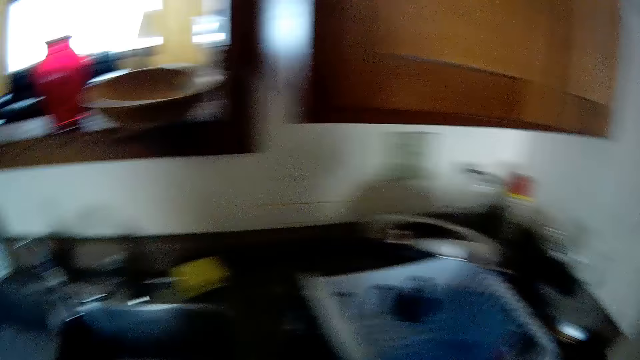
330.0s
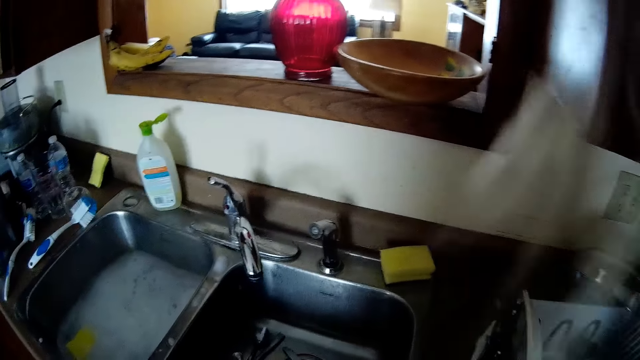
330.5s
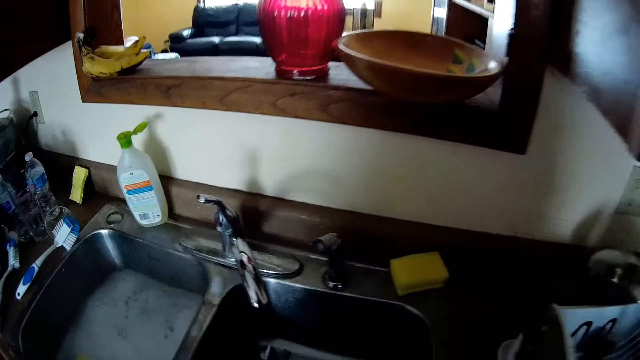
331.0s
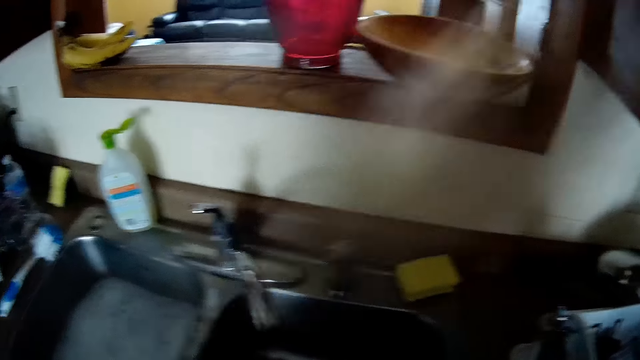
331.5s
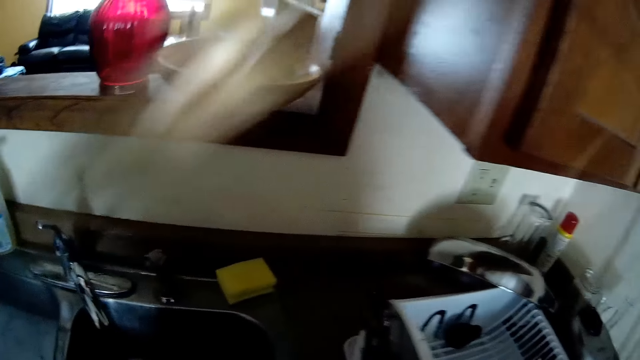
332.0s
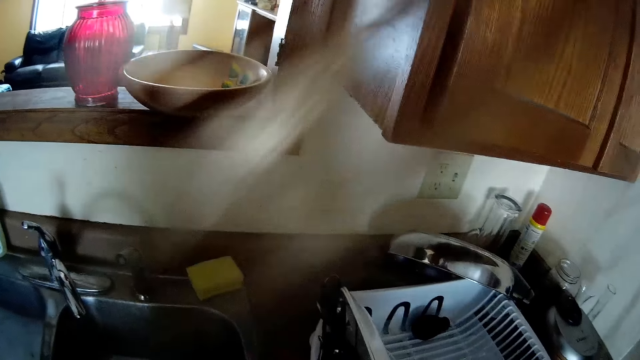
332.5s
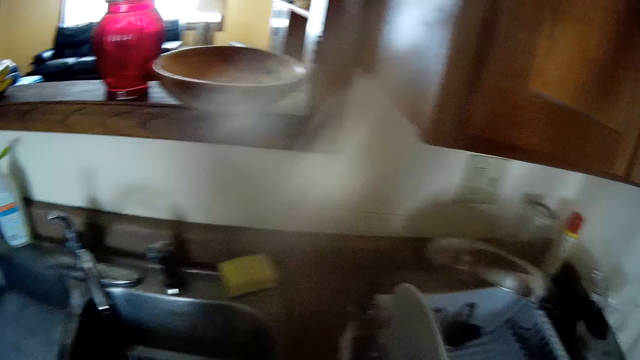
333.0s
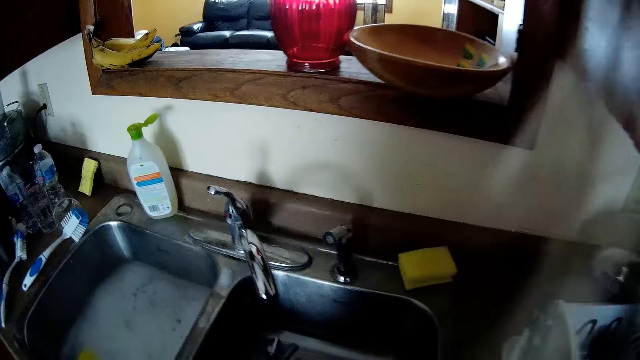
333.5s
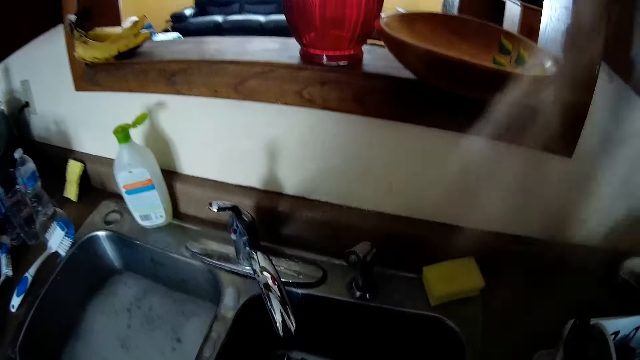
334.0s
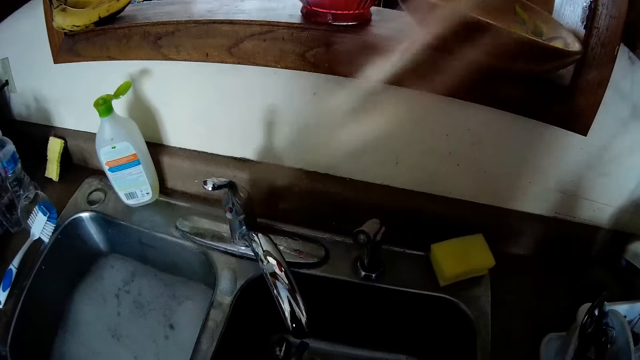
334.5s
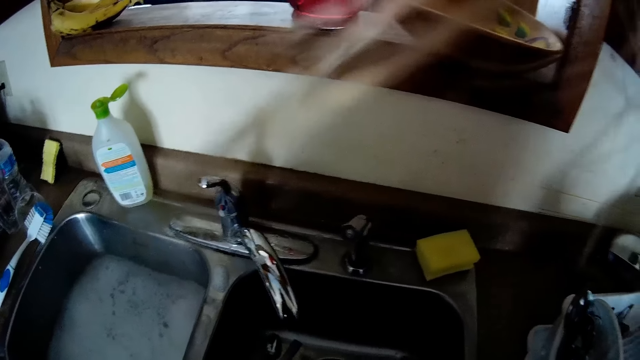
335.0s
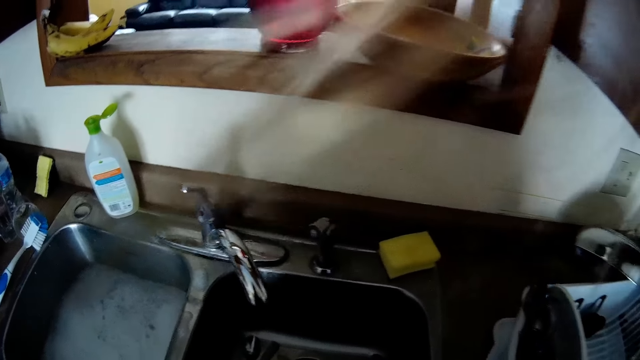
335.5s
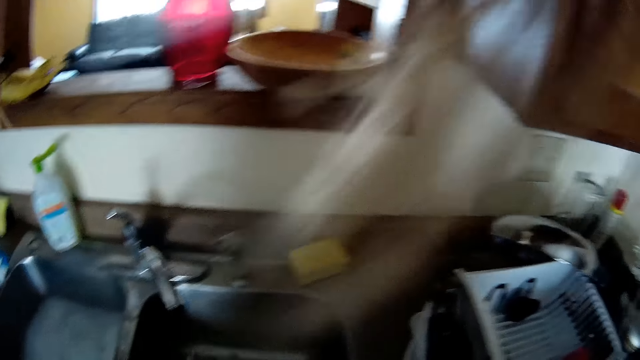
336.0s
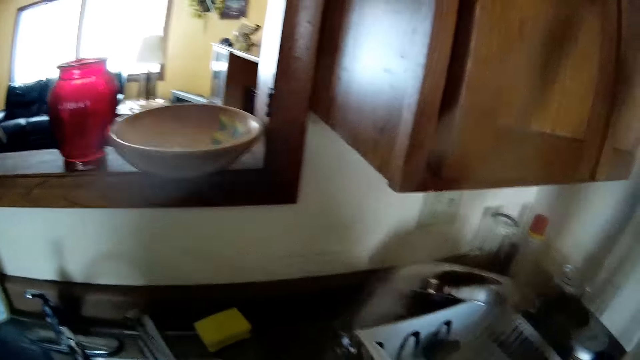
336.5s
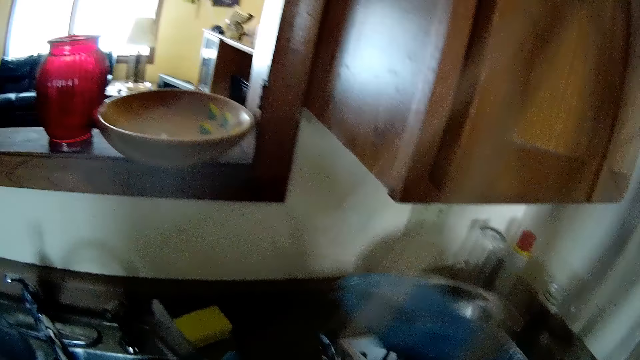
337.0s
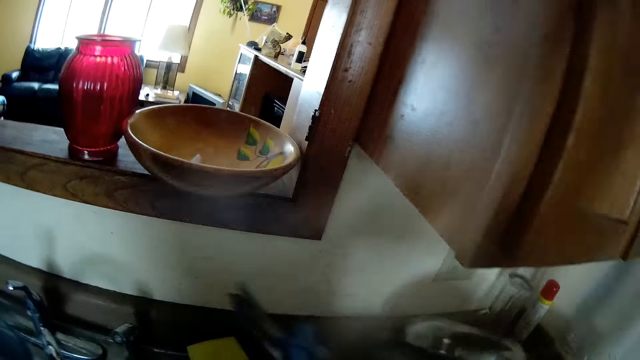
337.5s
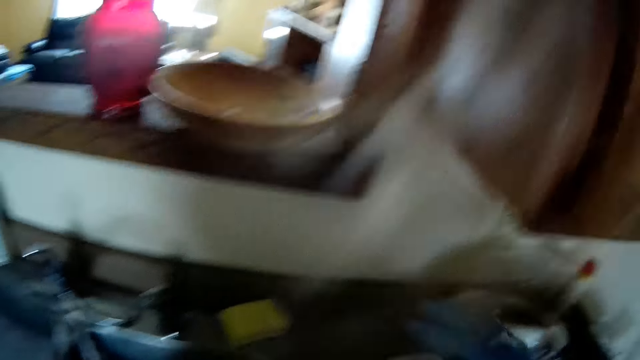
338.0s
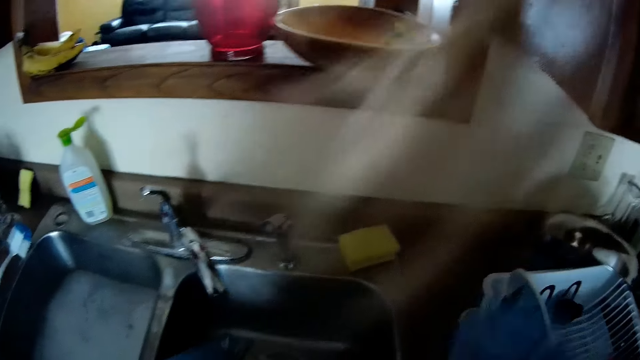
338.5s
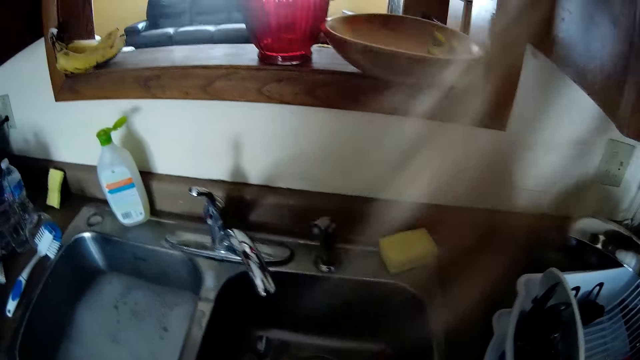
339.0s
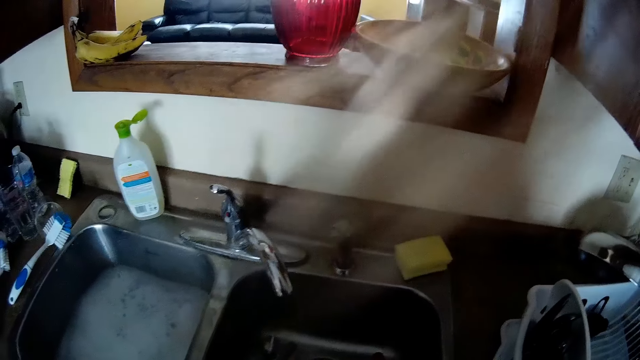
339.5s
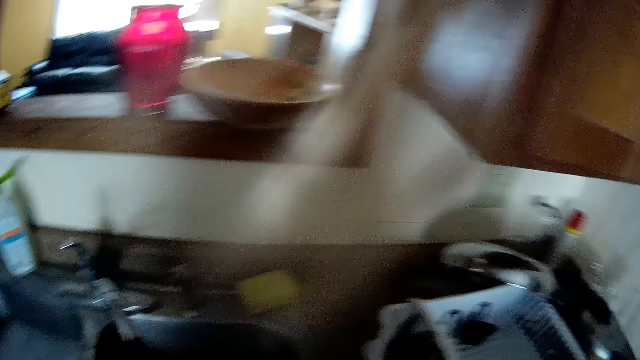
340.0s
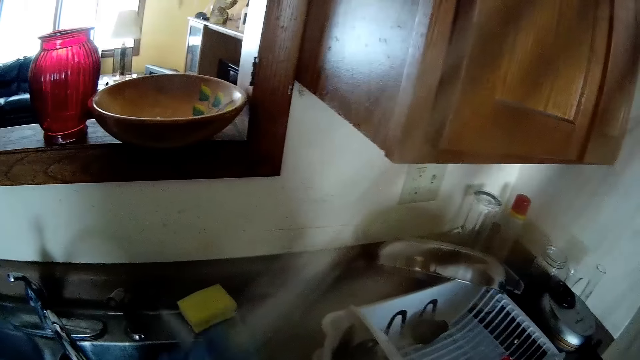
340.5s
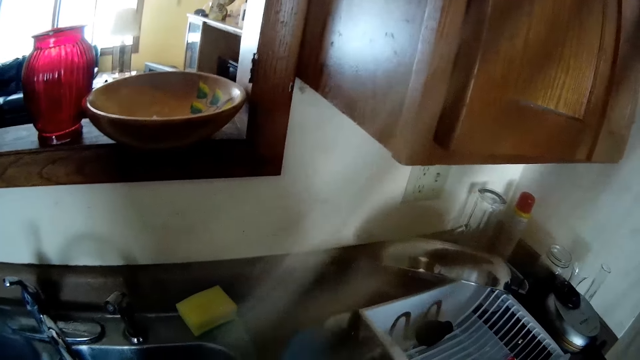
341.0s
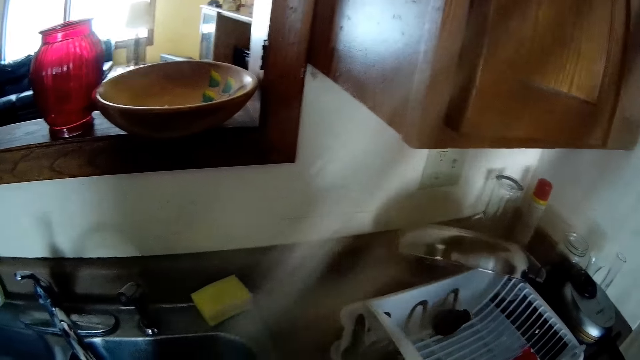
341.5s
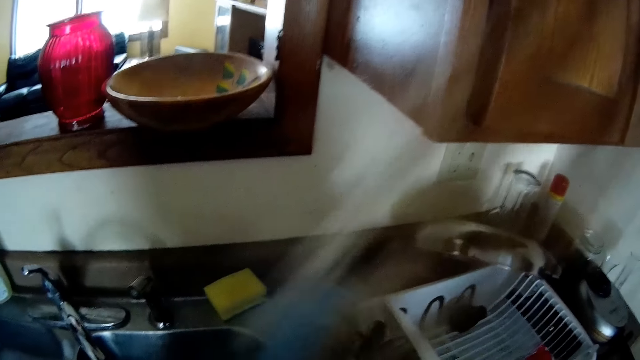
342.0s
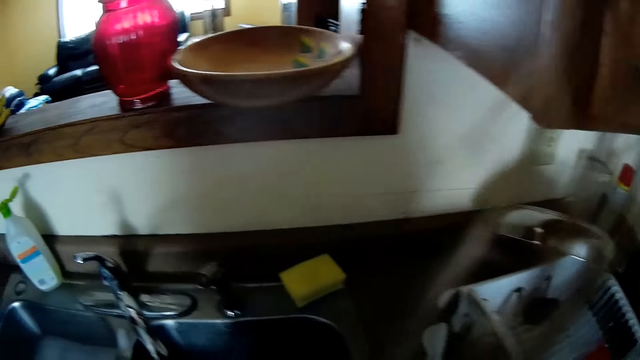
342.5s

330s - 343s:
The camera wearer puts the spoons in the dish rack. They pick up a spoon in the sink, put the spoon in the rack, pick up a spoon in the sink and put the spoon in the rack.

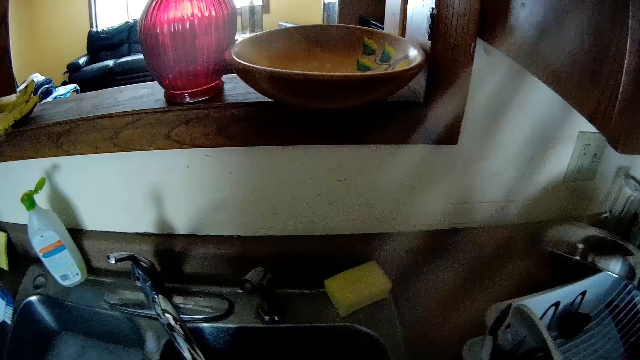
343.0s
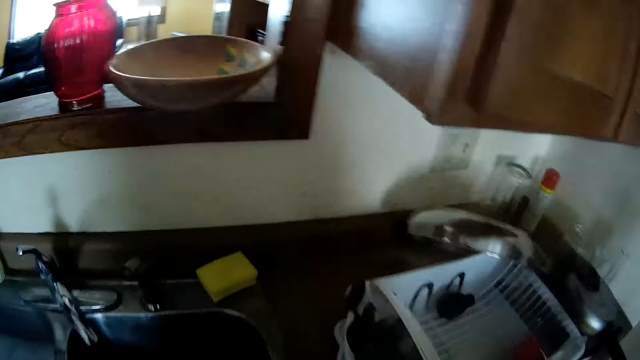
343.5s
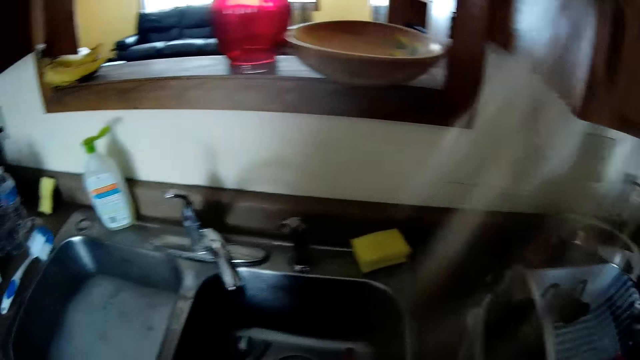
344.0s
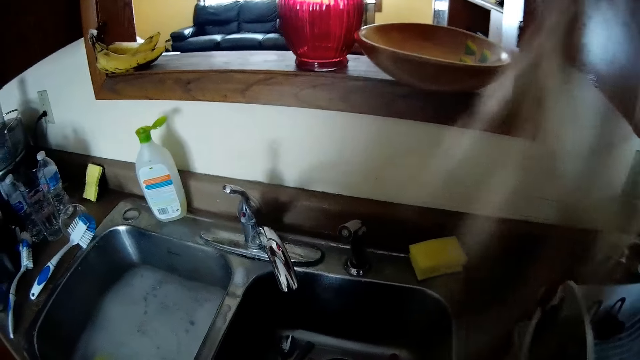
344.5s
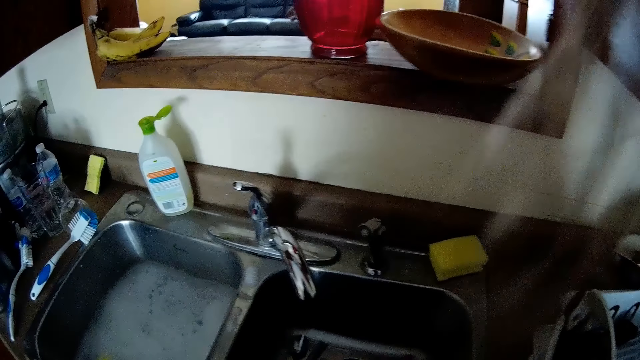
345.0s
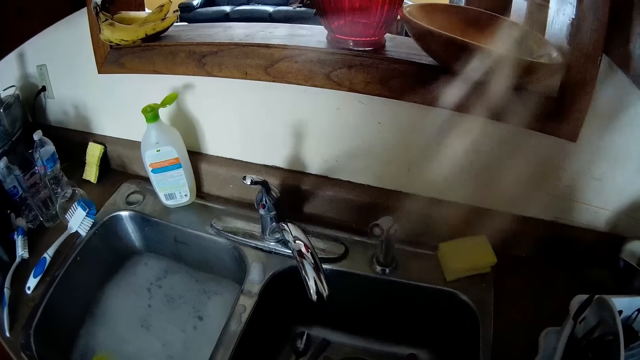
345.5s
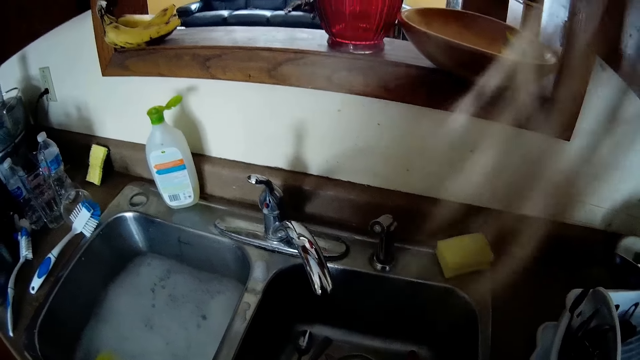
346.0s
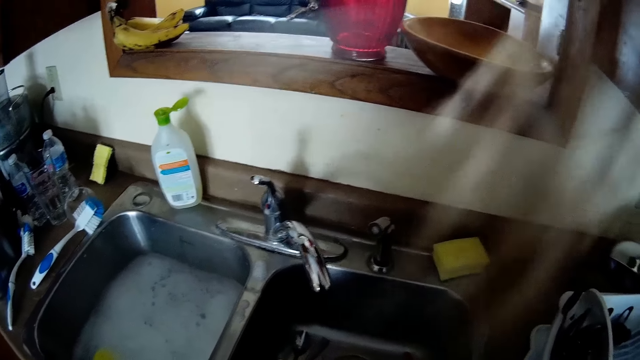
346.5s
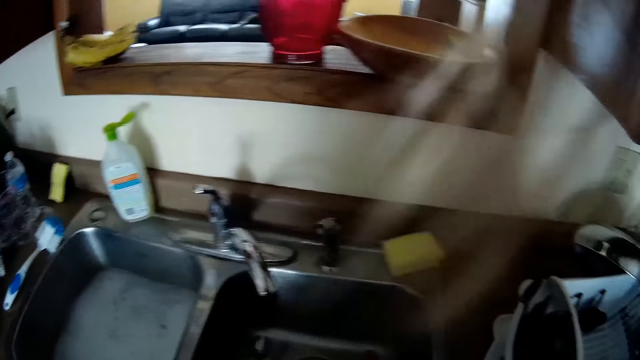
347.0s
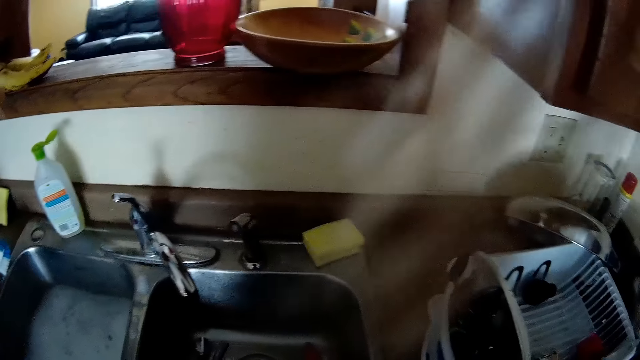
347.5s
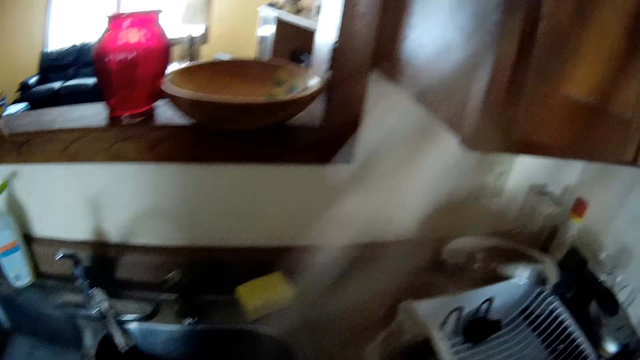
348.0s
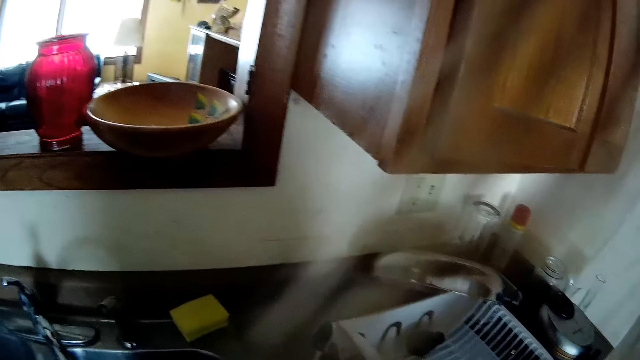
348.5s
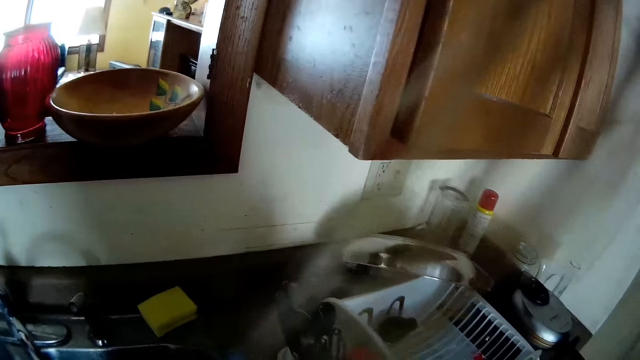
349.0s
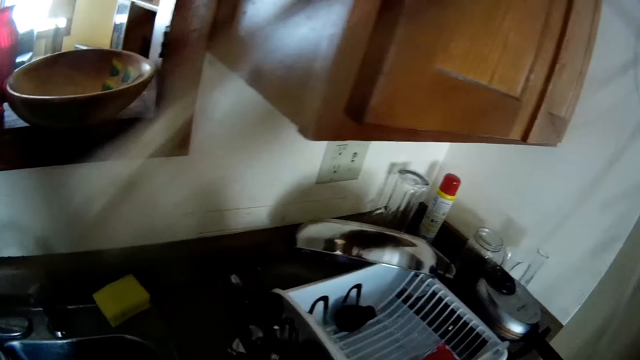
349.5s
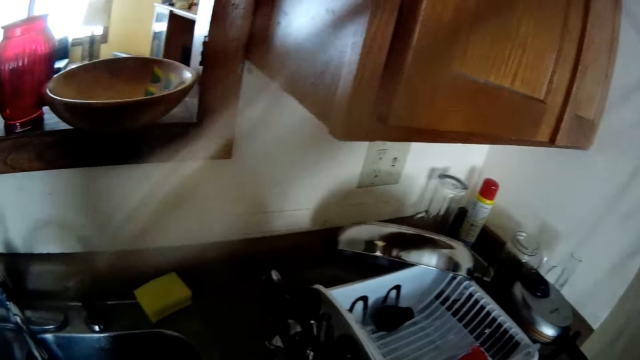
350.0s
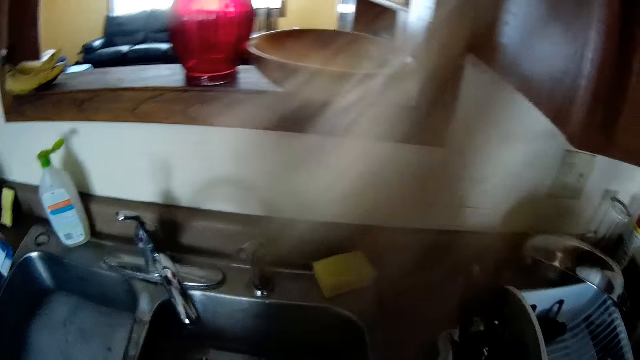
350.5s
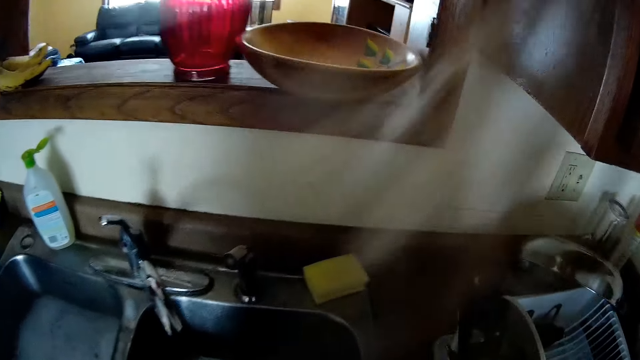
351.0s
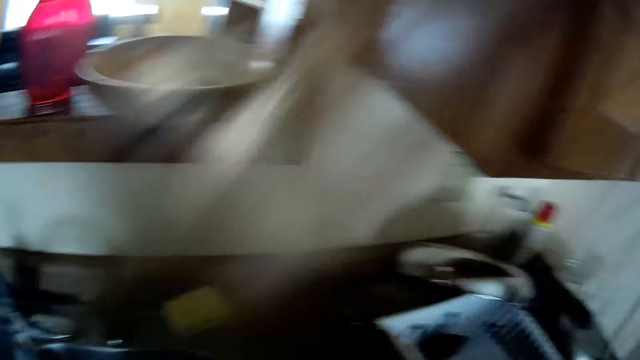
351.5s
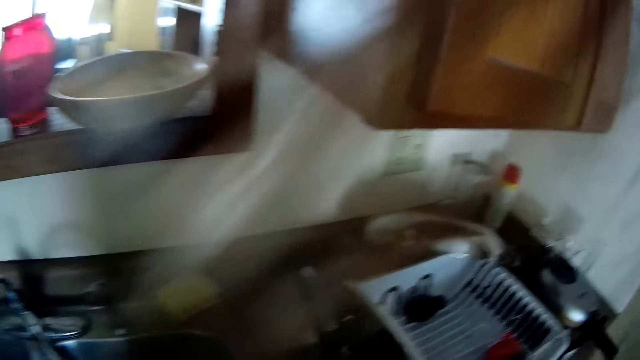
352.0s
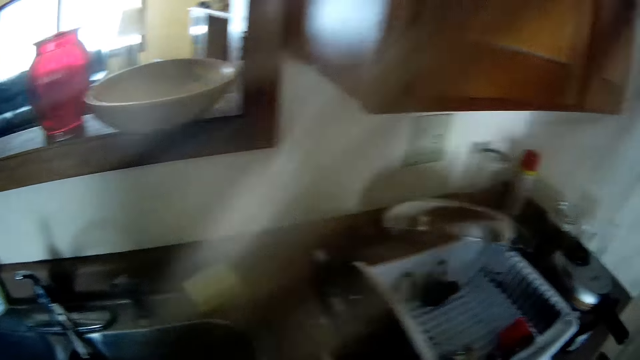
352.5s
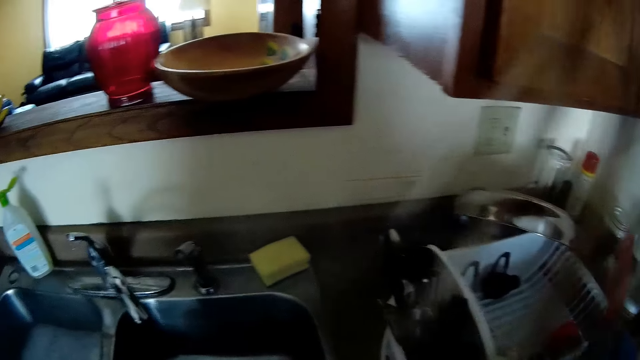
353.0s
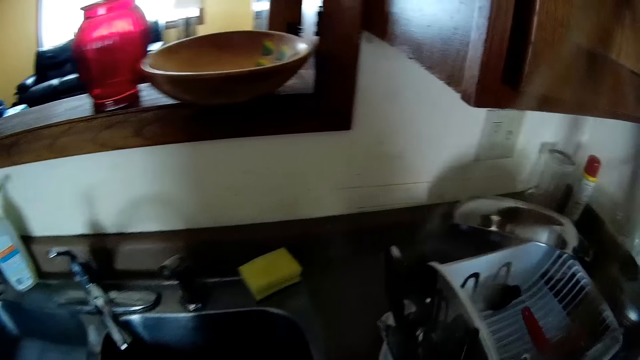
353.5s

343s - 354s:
The camera wearer picks the spoon in the sink. They put the spoon in the rack. They pick the spoon in the sink.
